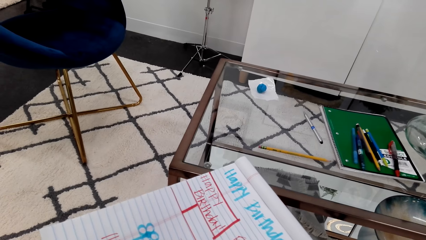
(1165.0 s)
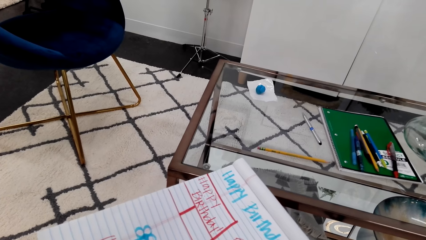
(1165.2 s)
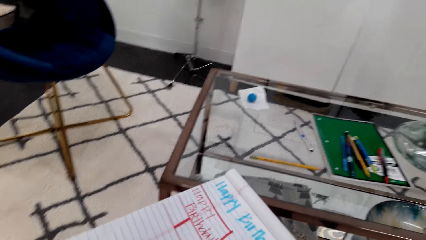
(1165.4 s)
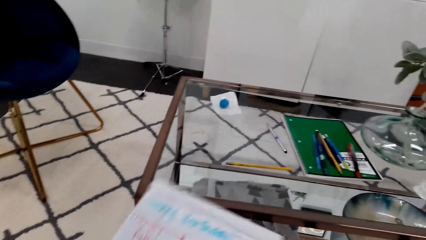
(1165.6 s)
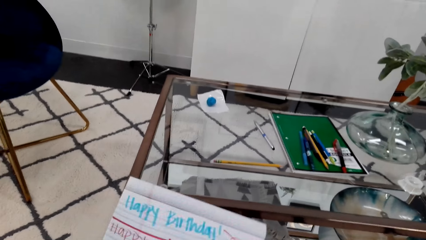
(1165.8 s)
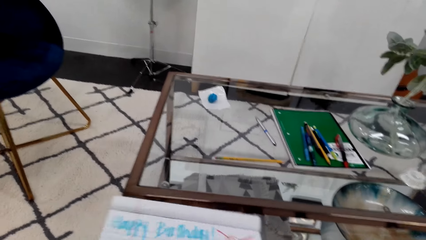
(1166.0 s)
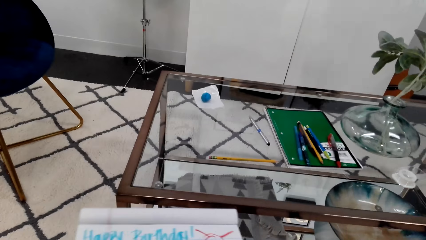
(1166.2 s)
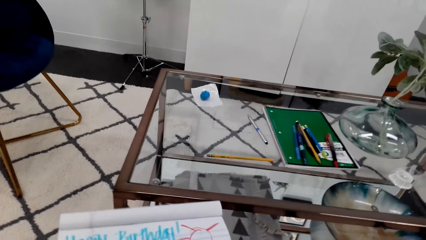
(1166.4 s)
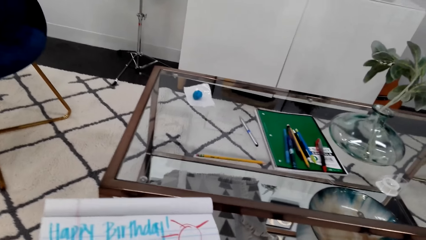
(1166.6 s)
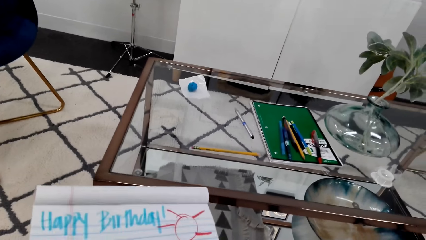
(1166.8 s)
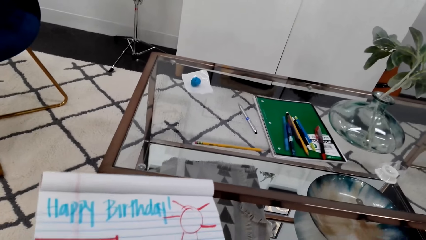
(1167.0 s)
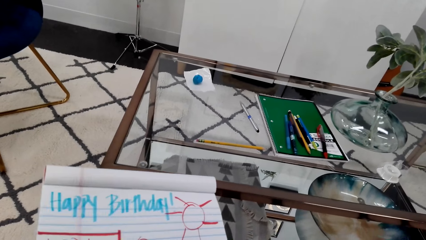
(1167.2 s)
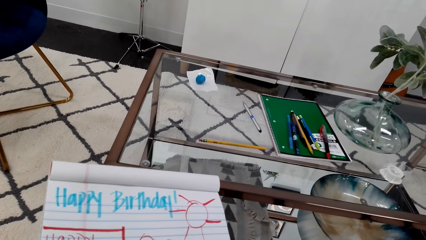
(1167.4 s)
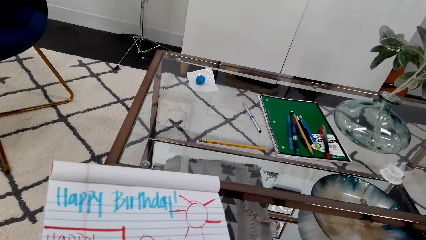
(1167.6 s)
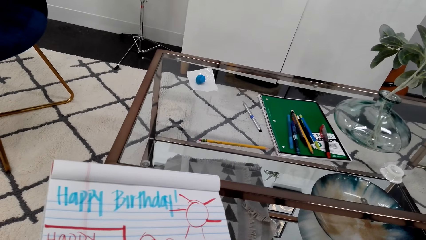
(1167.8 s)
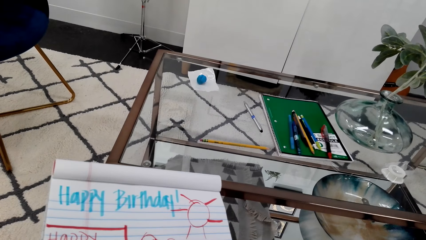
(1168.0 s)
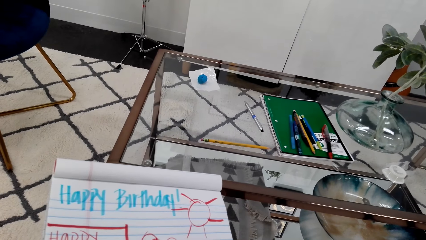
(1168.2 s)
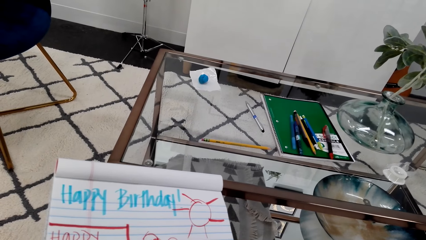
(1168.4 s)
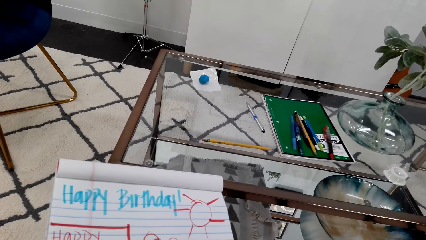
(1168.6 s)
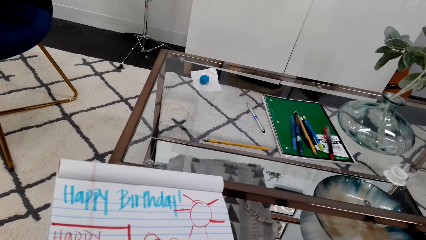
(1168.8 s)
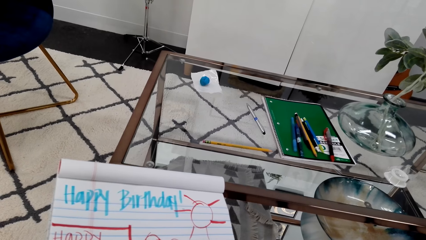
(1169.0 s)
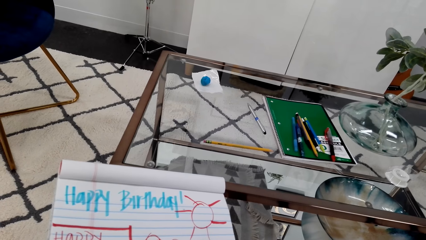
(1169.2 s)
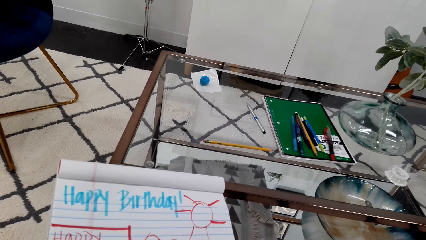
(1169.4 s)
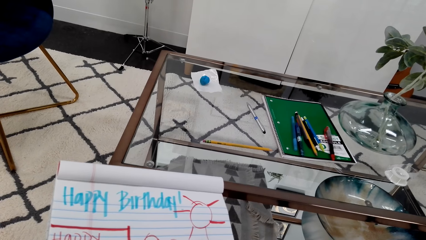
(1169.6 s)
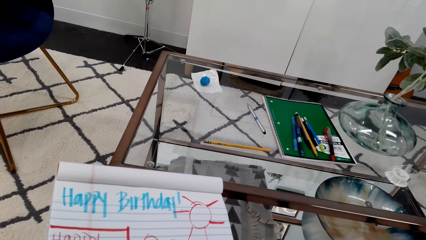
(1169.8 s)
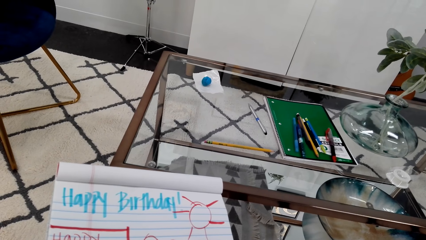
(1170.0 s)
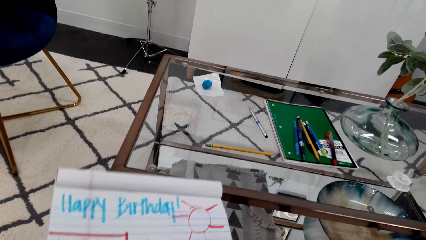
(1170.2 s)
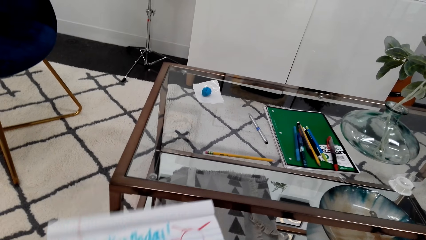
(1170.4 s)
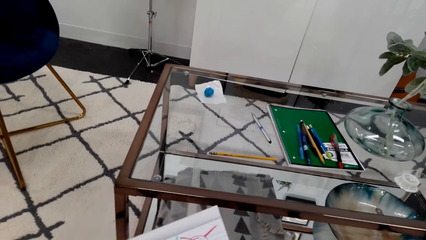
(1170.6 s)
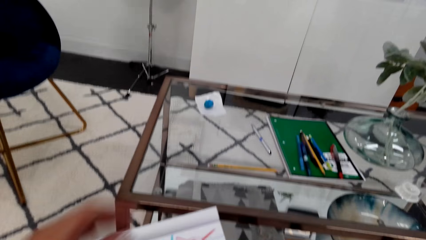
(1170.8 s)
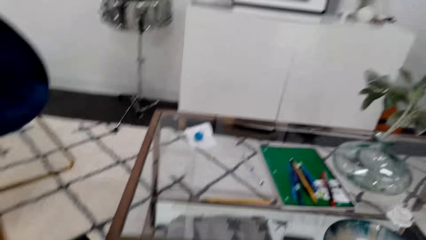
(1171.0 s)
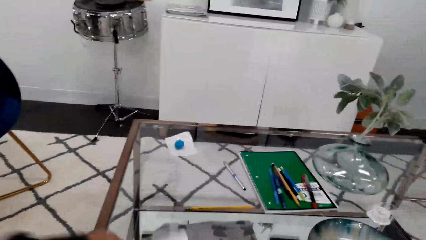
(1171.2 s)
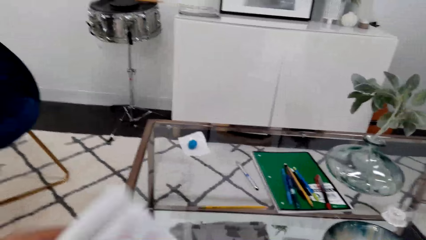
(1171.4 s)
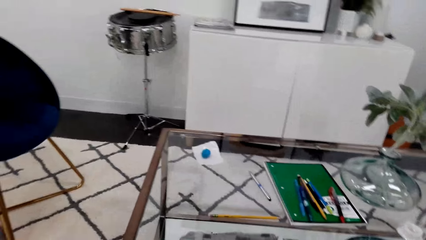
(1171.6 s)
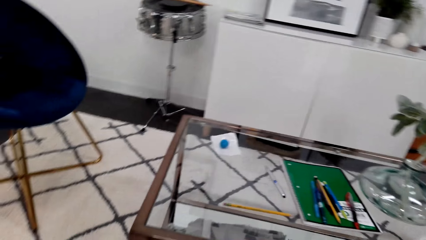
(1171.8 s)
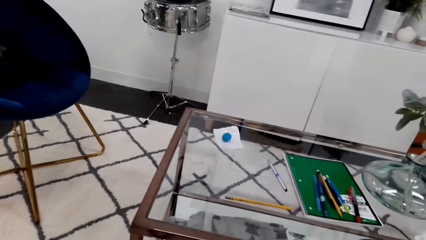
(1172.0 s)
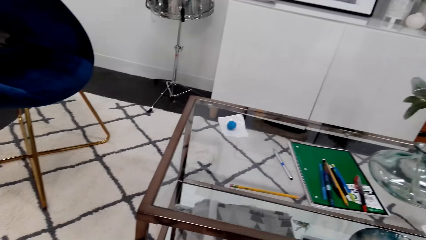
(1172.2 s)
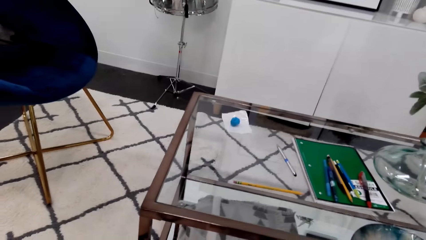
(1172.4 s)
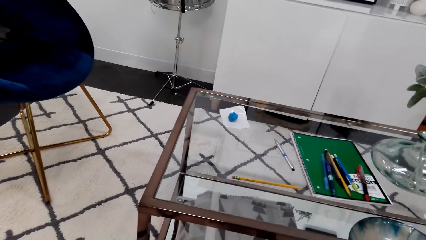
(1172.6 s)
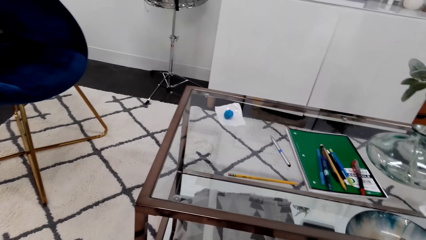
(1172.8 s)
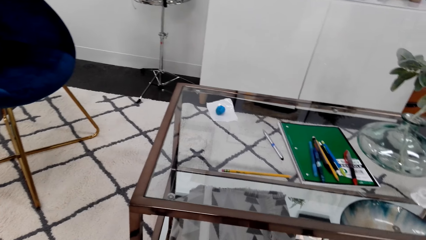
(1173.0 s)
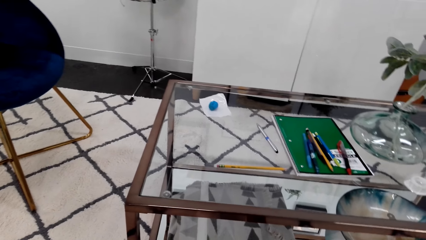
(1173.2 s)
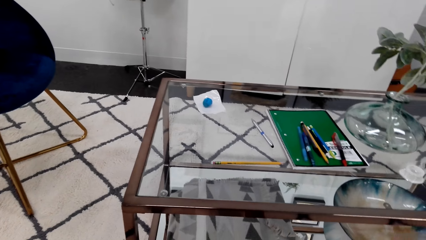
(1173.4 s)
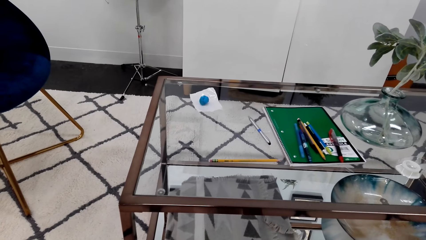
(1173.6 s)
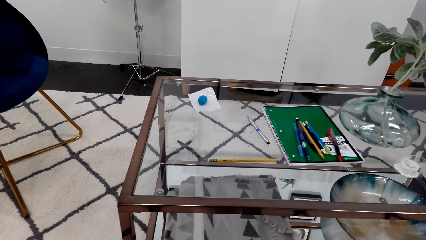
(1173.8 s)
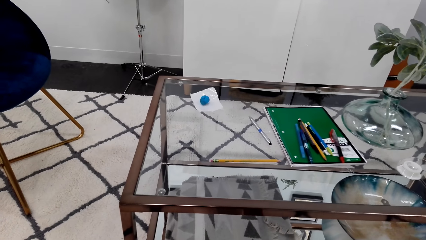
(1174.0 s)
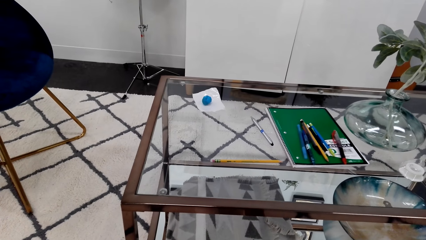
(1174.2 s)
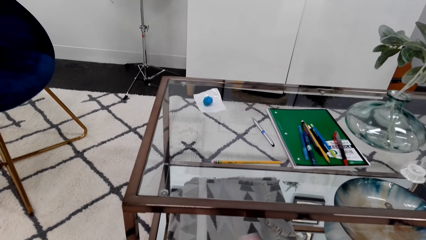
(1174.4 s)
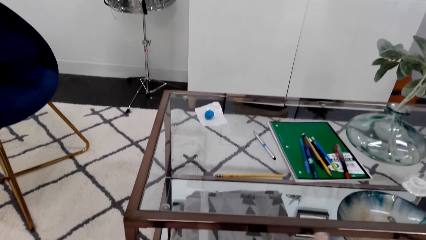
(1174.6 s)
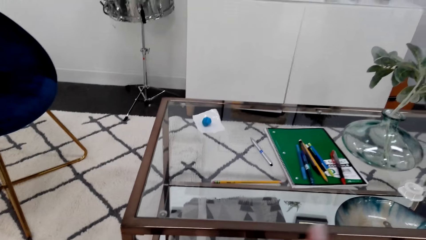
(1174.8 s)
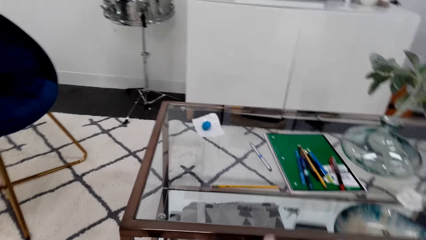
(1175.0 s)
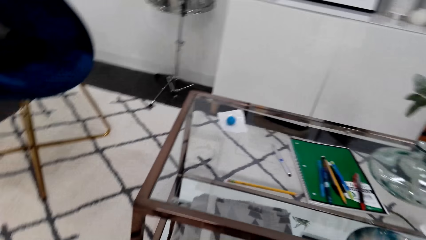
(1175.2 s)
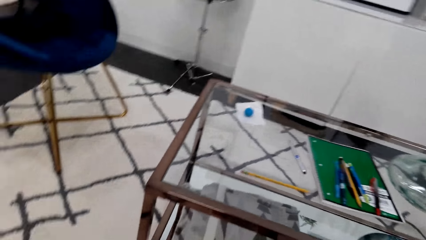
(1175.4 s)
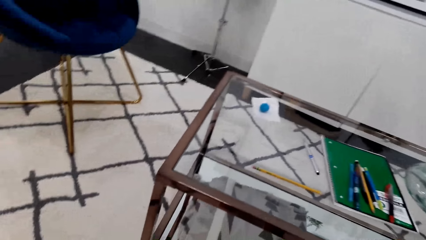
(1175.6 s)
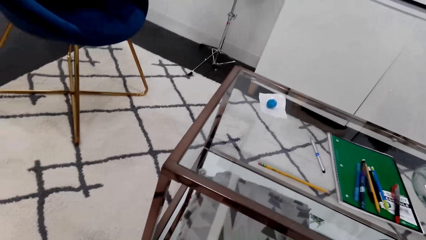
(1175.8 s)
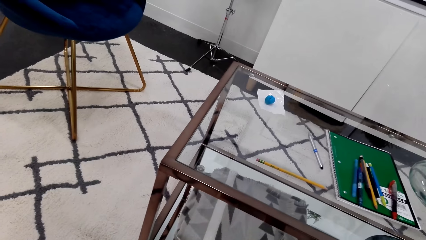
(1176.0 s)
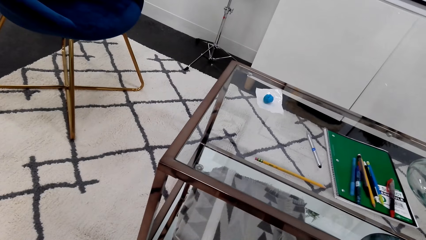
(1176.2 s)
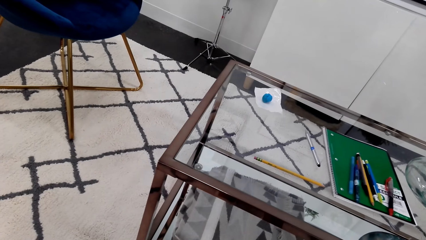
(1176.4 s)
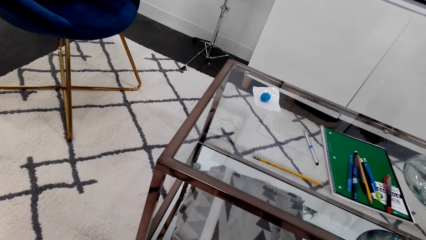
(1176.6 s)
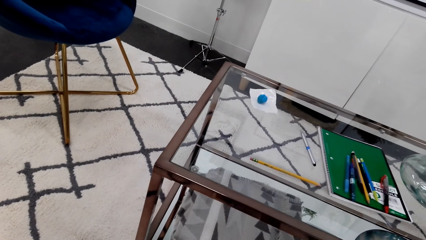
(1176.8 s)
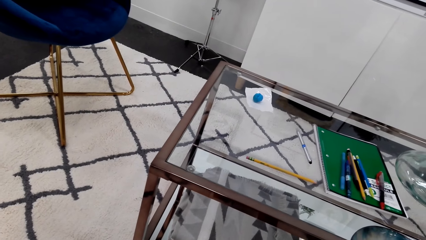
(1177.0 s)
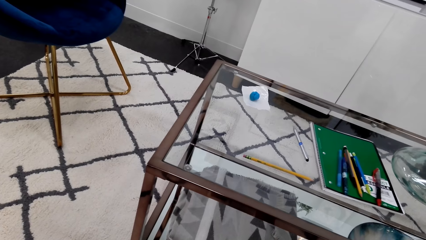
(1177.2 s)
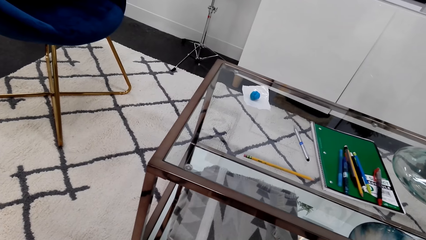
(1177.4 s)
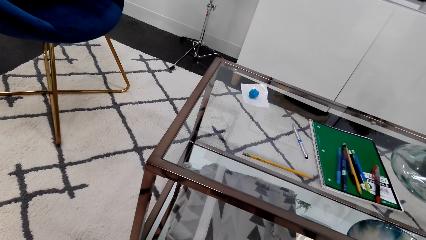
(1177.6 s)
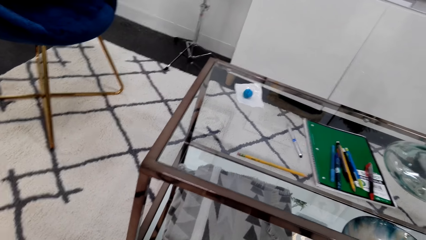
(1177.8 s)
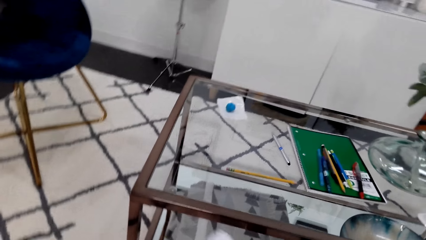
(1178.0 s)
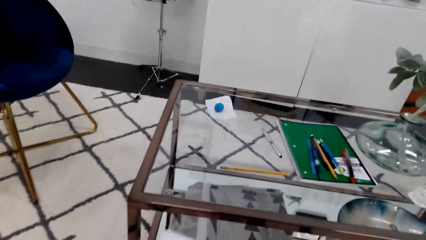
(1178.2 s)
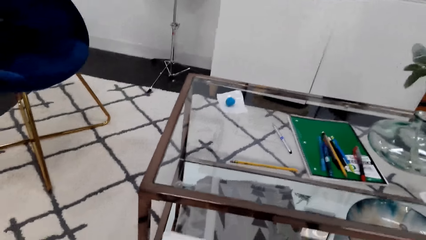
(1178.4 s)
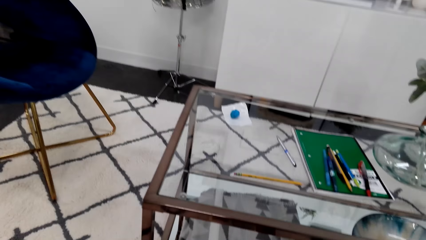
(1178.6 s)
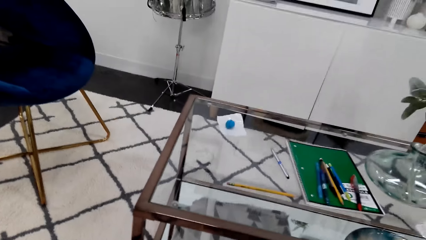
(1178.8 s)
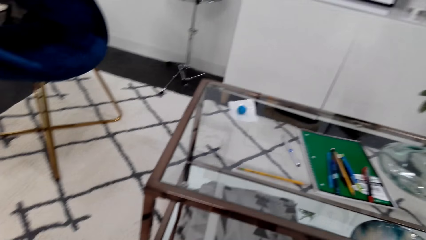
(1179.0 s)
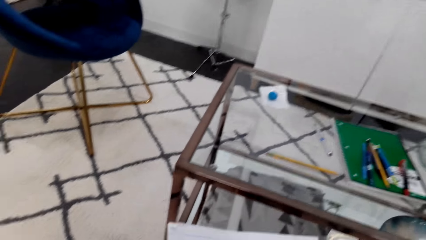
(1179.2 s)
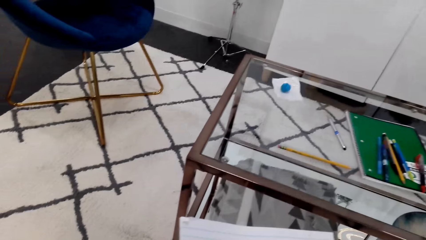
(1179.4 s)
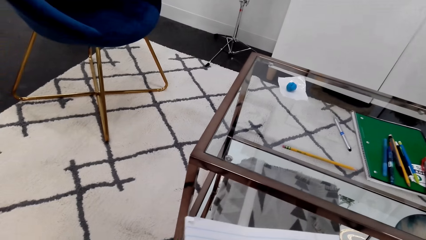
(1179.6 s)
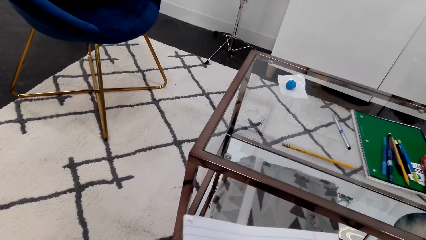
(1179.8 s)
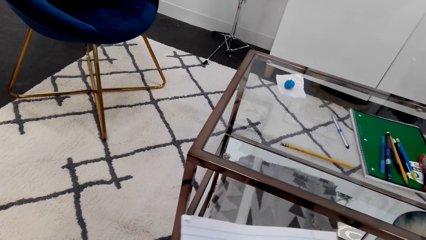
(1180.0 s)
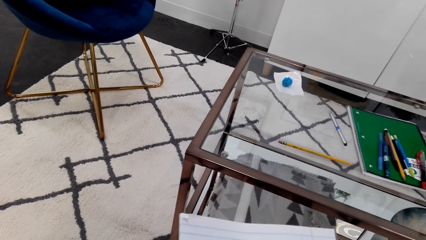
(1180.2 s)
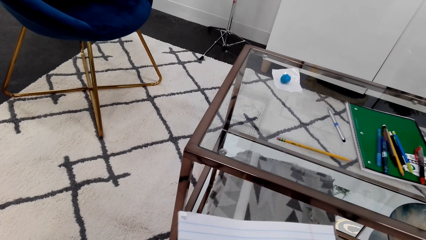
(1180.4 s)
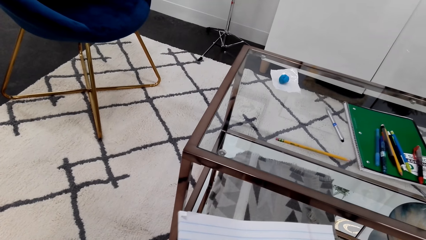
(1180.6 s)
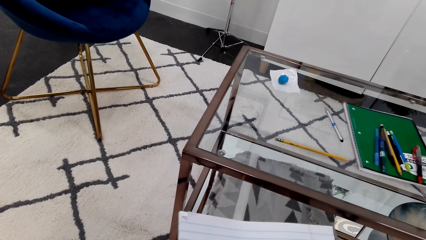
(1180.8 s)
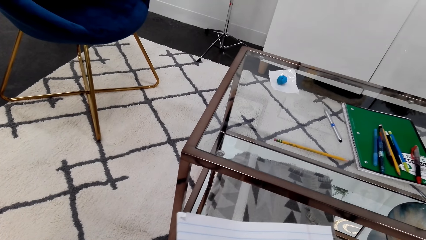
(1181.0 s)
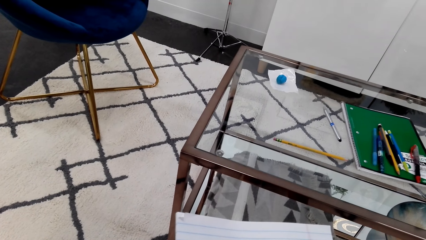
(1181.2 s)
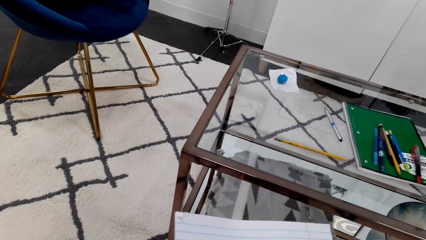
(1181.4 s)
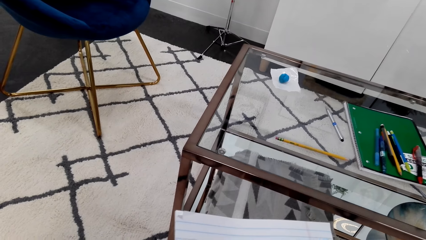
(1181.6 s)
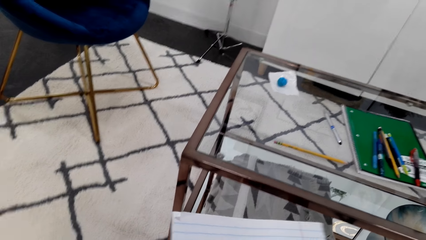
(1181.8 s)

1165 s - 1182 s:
The camera wearer turns the book. They lower the book and turn their head.
